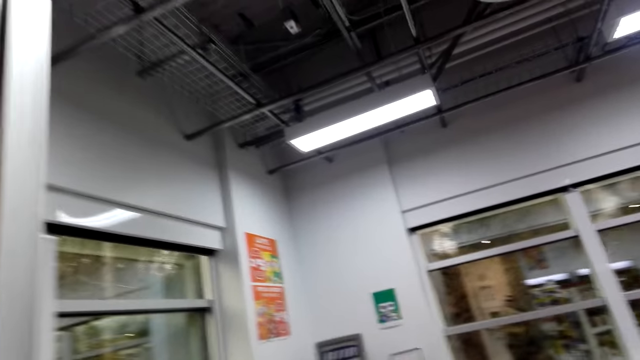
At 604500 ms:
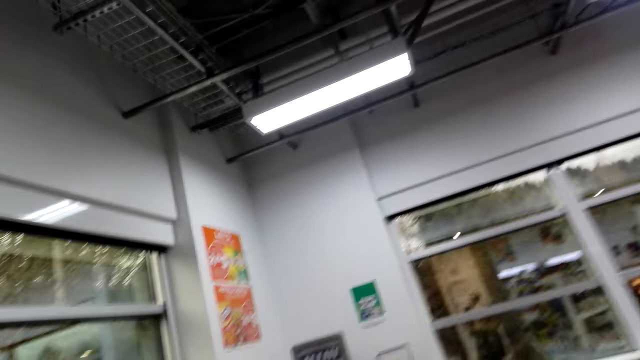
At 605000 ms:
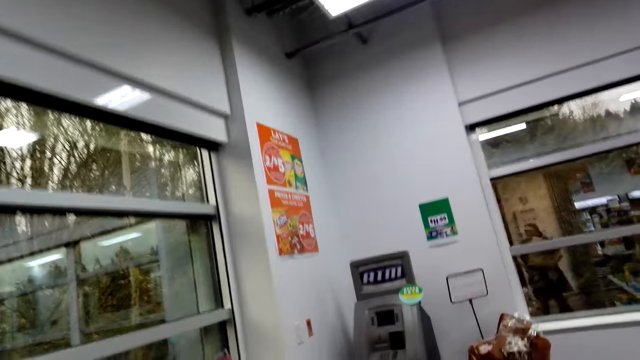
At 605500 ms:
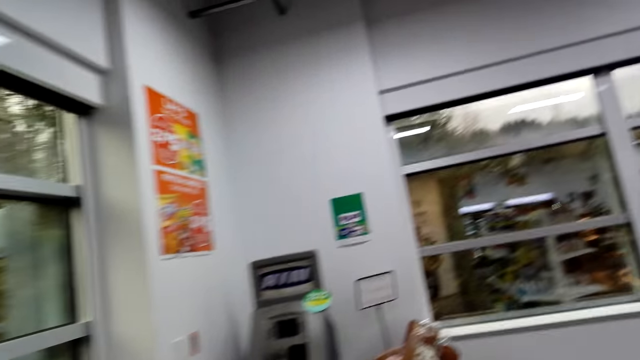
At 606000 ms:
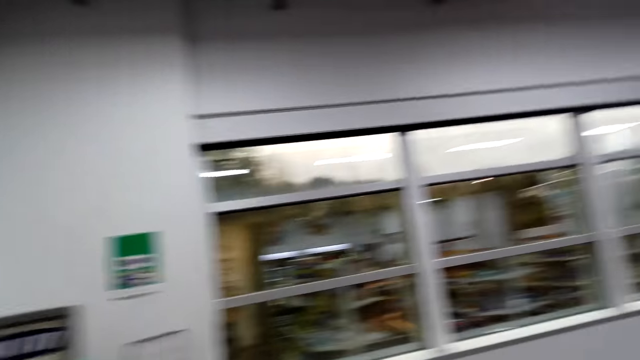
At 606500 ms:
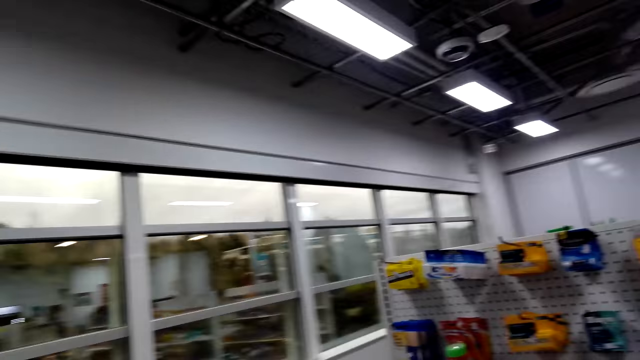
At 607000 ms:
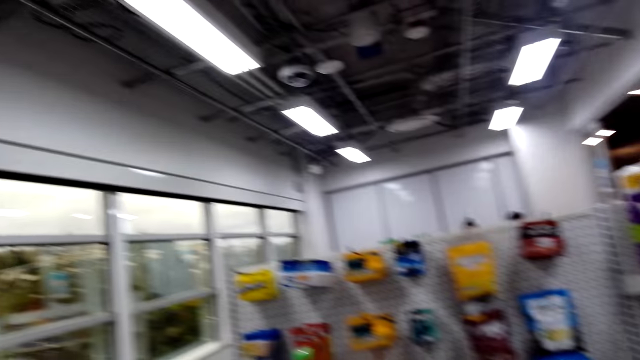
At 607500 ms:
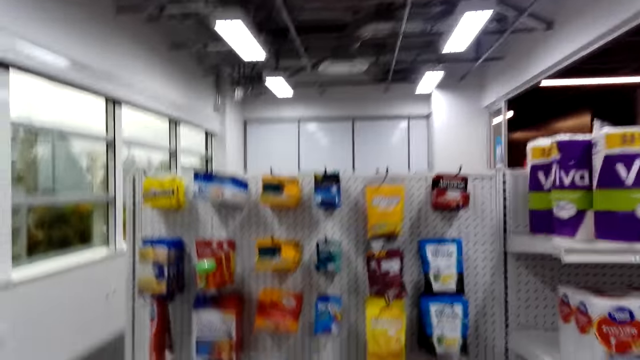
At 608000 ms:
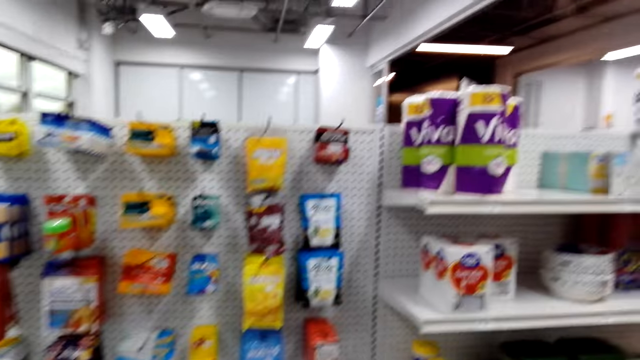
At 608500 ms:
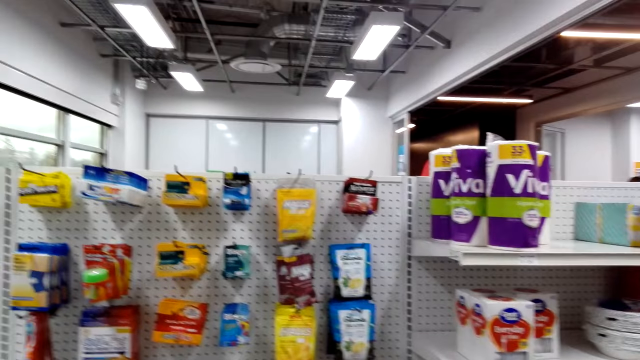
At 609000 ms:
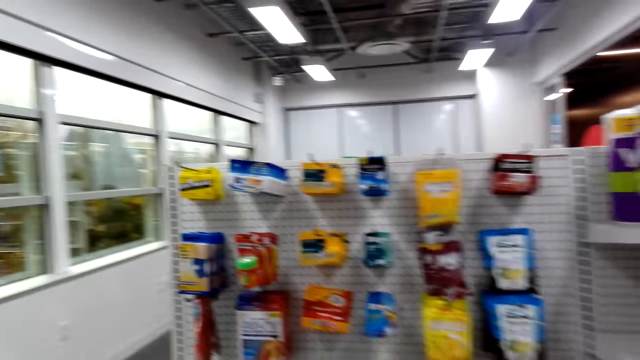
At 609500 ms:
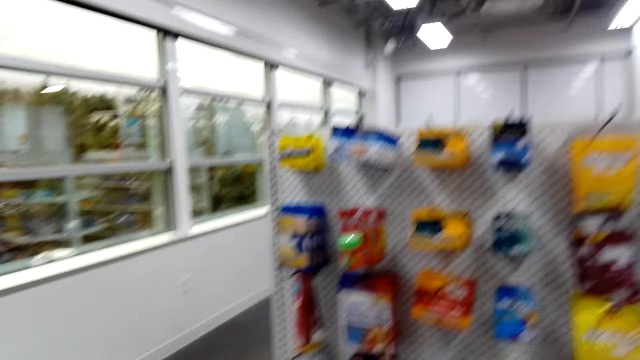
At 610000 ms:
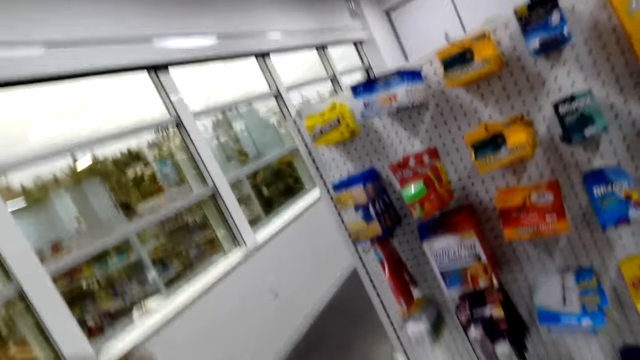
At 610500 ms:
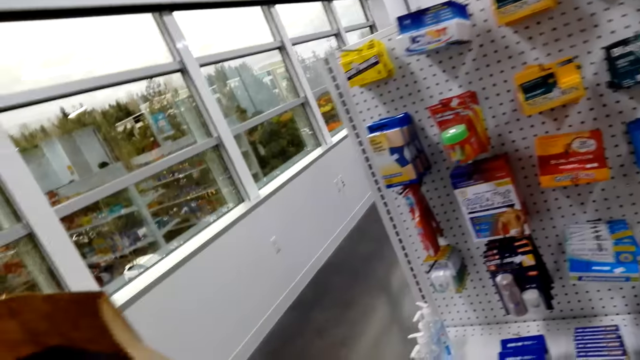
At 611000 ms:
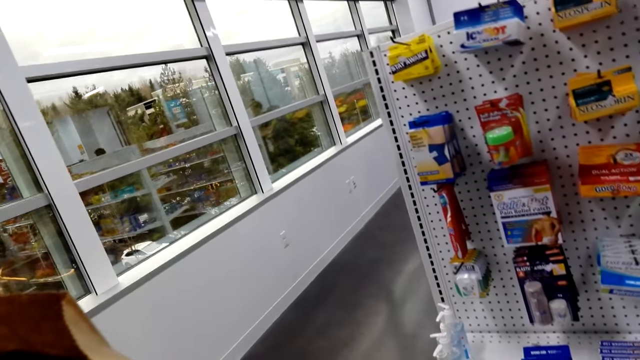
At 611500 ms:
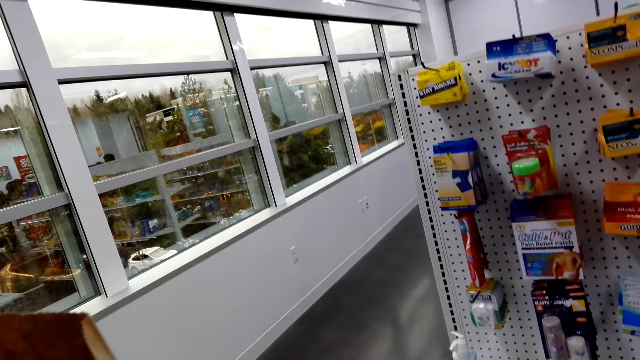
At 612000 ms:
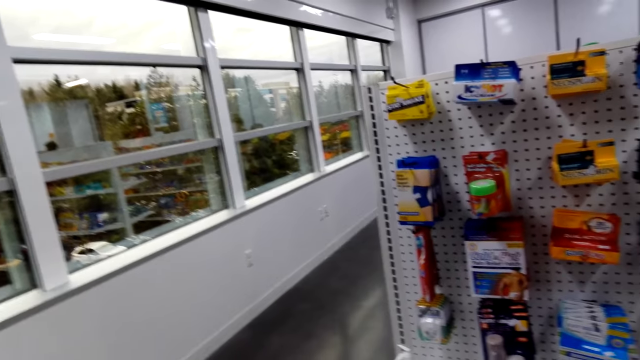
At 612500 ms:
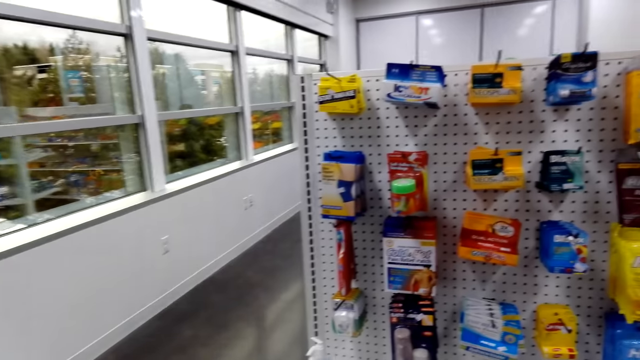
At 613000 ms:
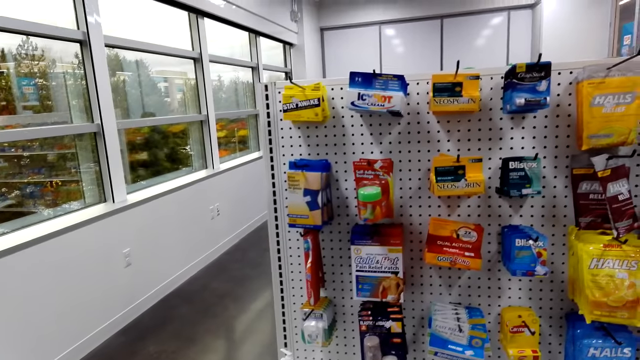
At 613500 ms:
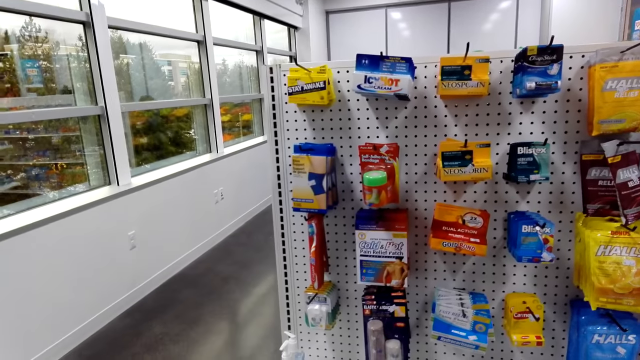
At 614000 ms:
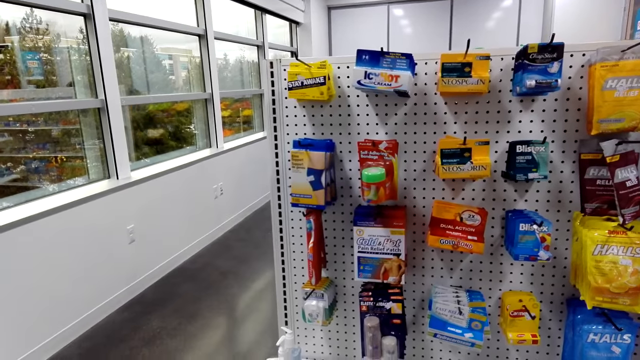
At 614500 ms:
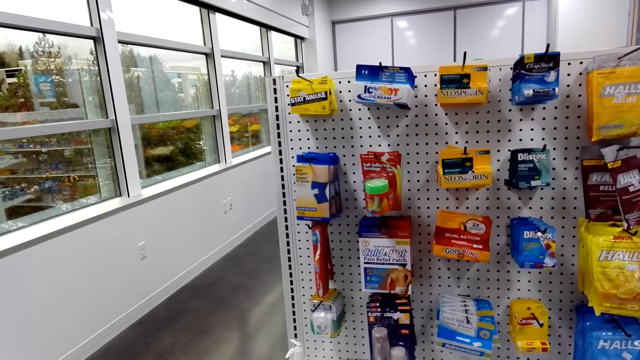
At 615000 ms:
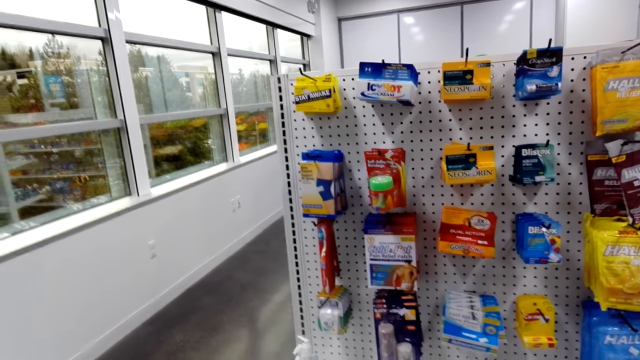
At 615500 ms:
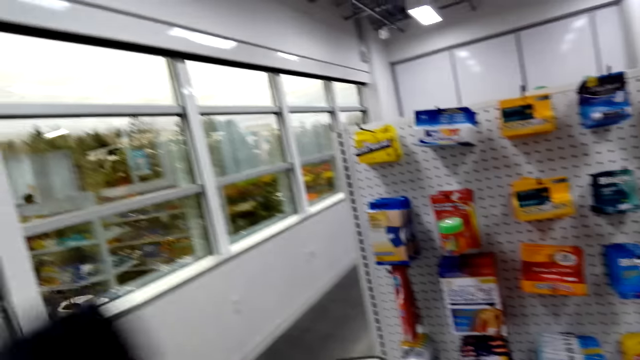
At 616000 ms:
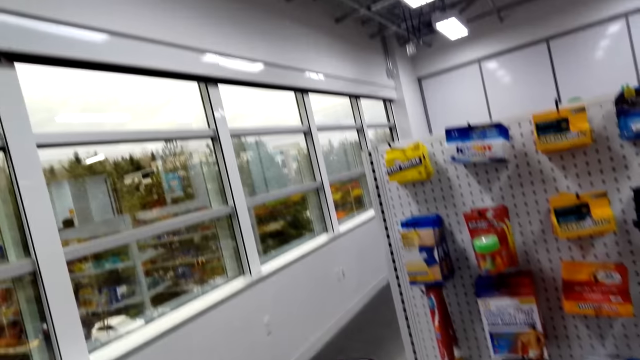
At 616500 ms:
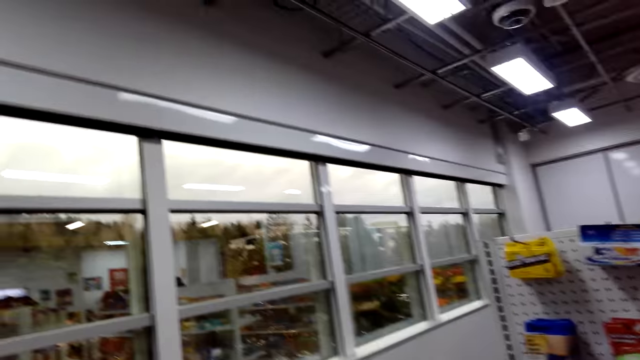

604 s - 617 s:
The camera wearer moves around in the mart. They stand at the shelf.

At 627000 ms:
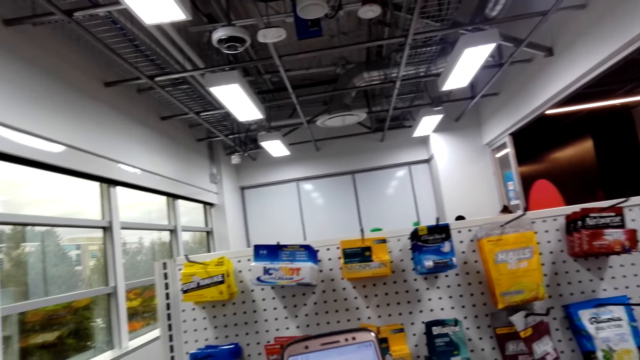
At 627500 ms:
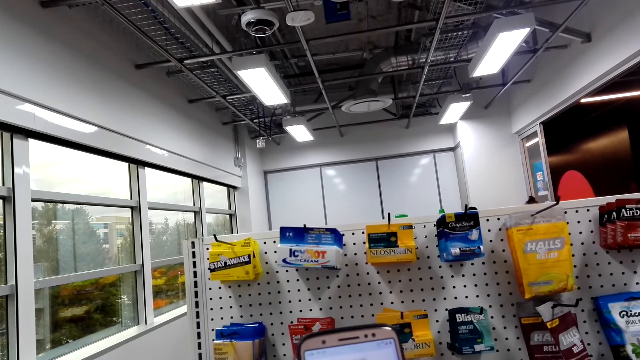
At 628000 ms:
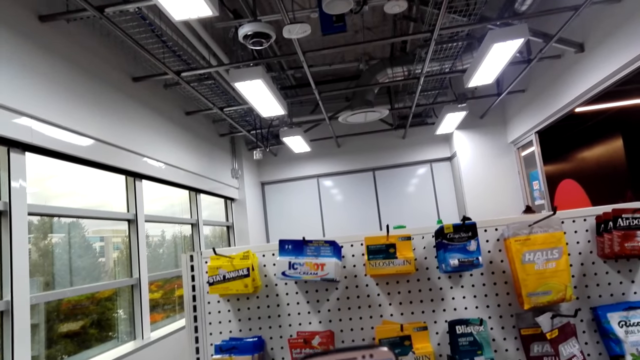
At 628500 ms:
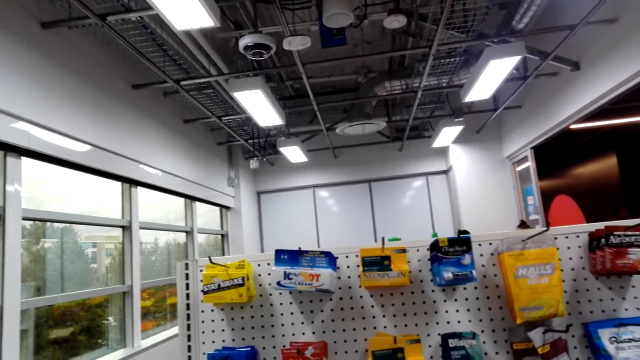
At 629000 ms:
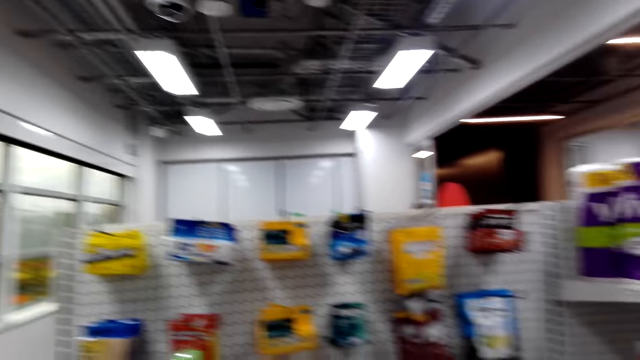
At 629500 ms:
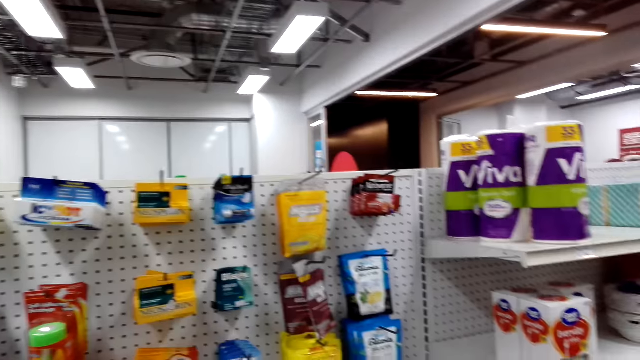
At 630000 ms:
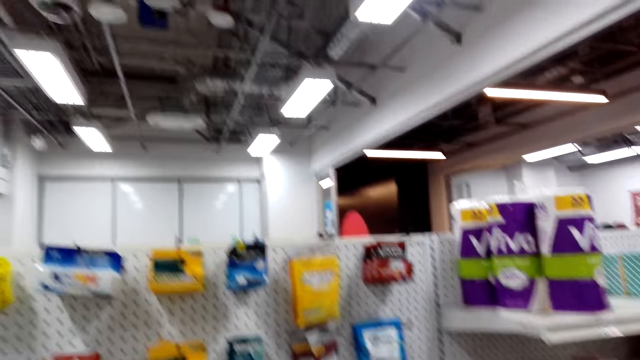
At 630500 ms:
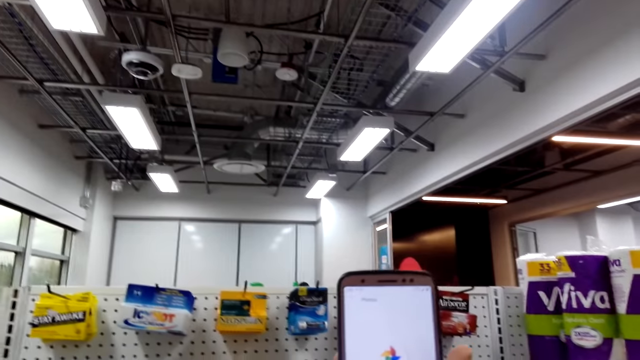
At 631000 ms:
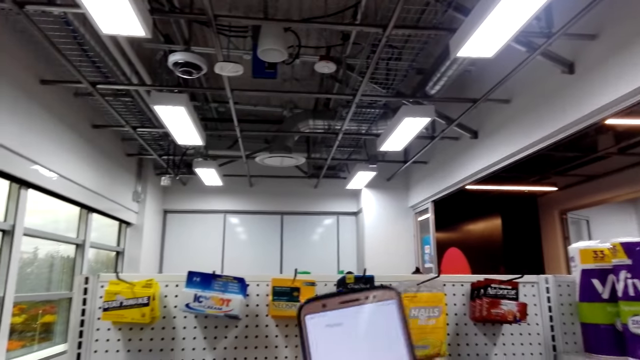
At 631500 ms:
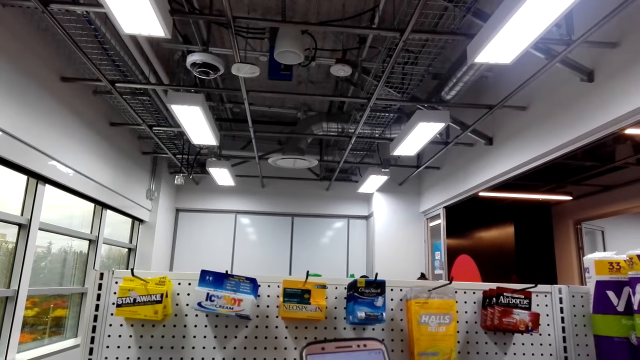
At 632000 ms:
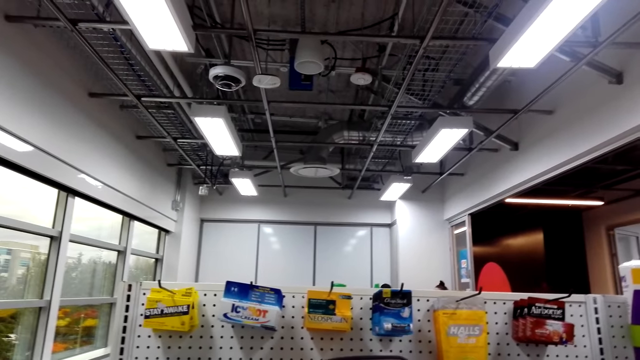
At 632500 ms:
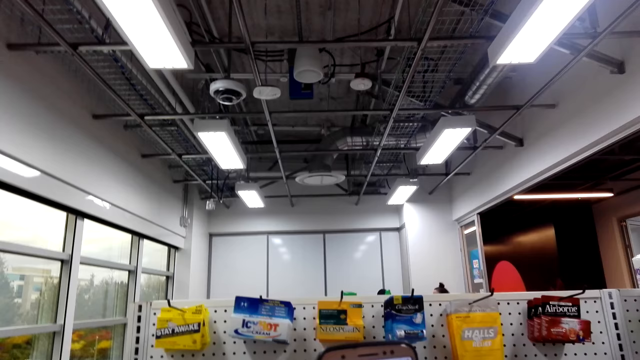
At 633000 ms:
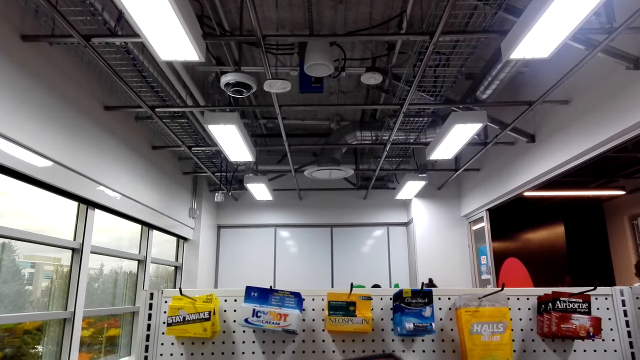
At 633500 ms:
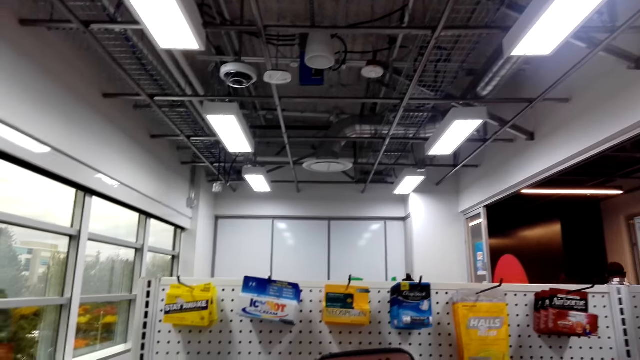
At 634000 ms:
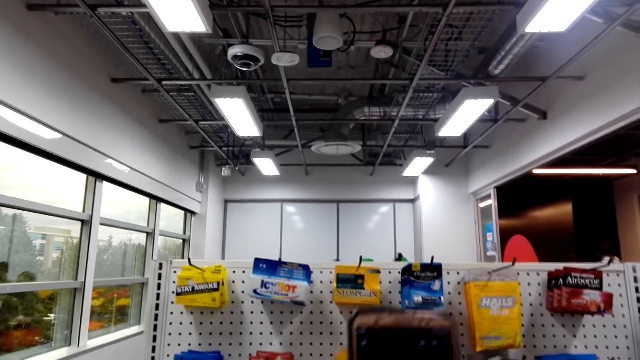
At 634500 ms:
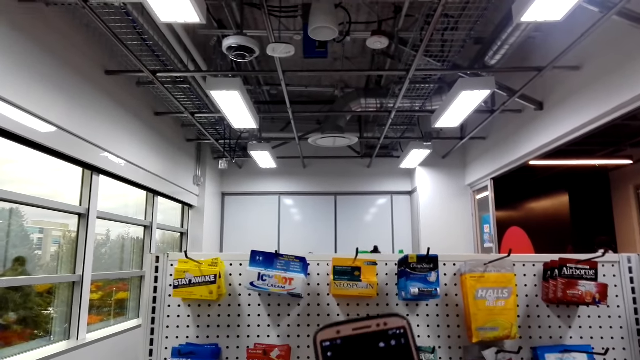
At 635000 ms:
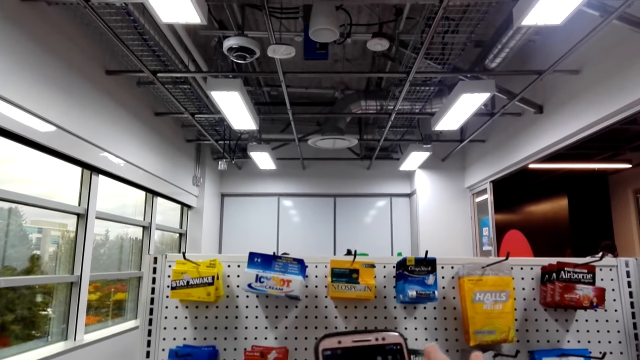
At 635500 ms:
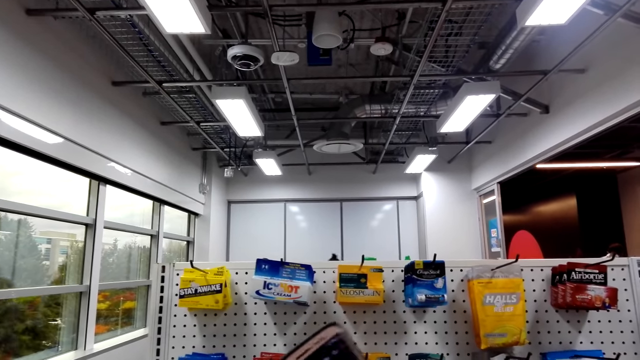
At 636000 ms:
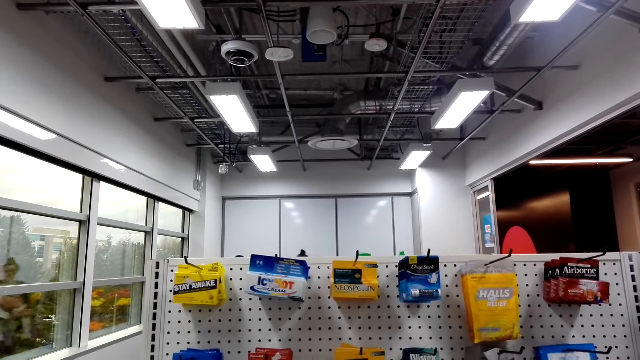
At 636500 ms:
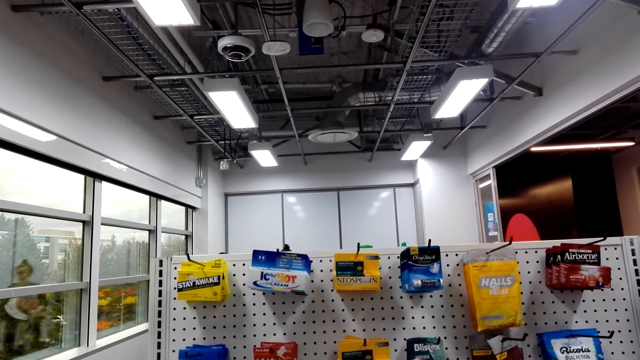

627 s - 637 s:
The camera wearer scrolls the phone. They check the phone.
